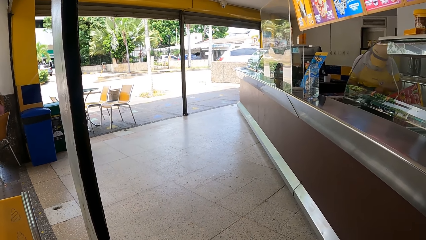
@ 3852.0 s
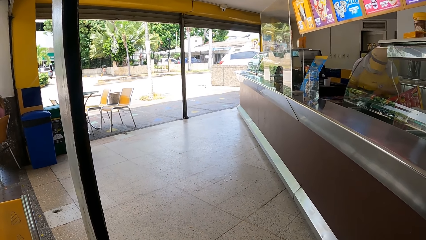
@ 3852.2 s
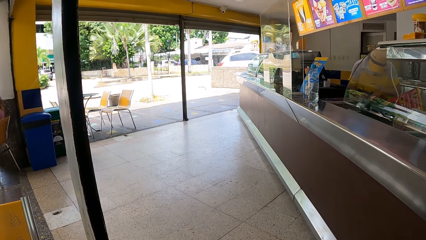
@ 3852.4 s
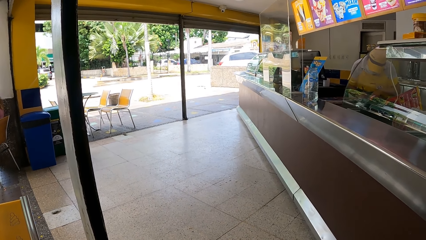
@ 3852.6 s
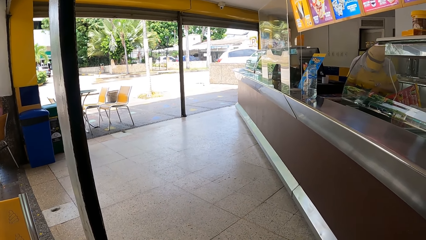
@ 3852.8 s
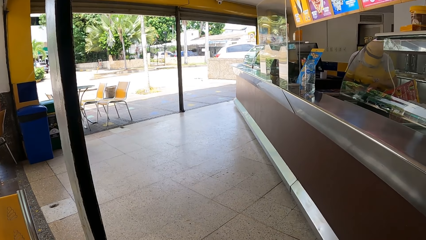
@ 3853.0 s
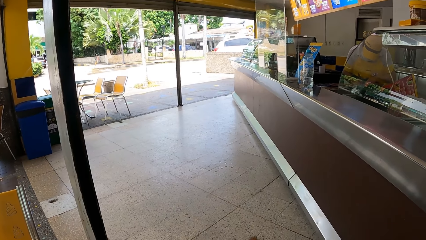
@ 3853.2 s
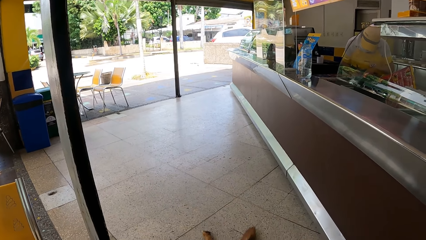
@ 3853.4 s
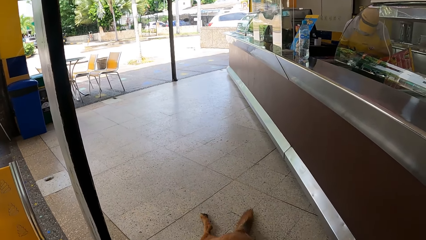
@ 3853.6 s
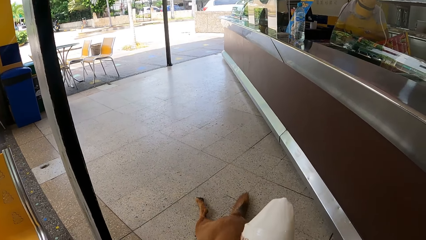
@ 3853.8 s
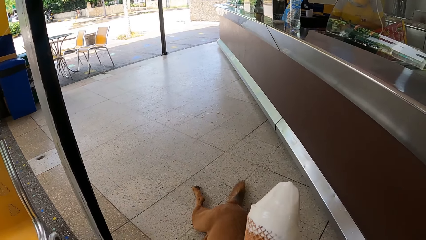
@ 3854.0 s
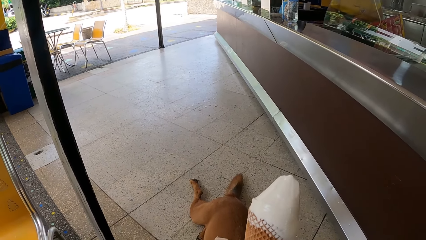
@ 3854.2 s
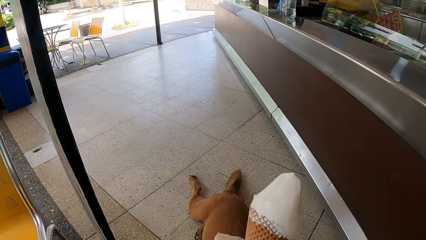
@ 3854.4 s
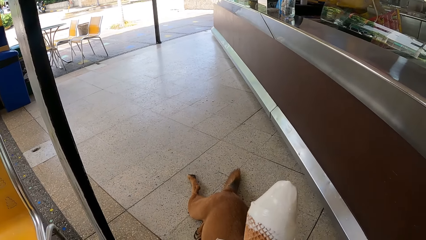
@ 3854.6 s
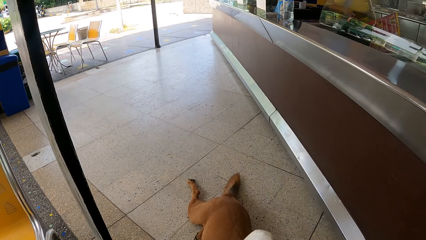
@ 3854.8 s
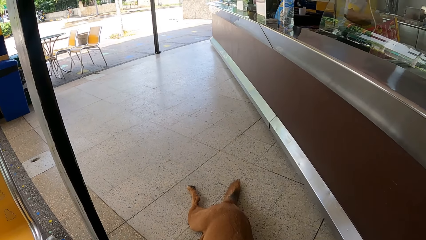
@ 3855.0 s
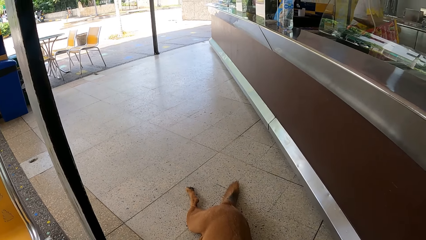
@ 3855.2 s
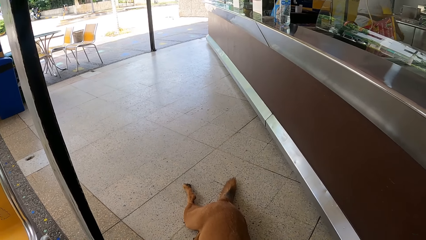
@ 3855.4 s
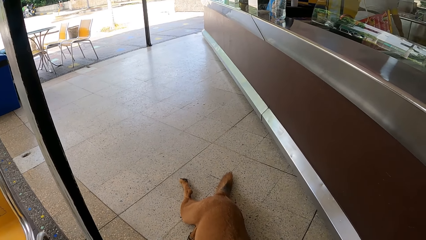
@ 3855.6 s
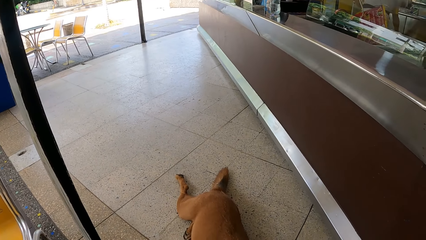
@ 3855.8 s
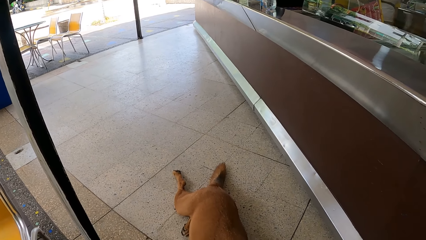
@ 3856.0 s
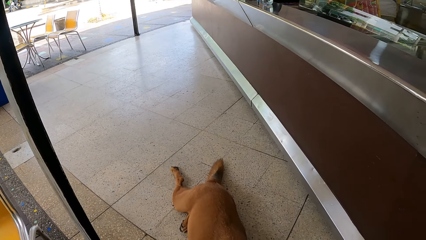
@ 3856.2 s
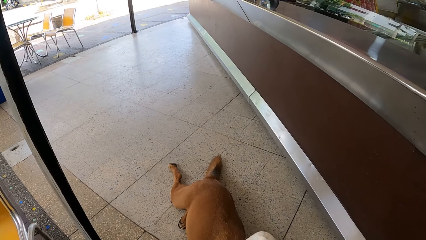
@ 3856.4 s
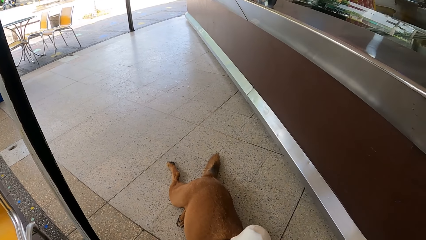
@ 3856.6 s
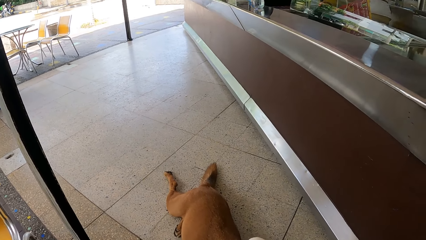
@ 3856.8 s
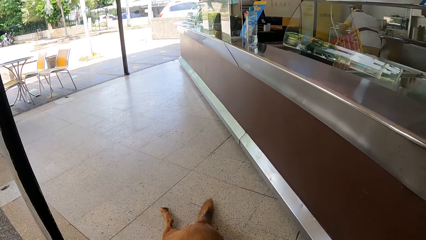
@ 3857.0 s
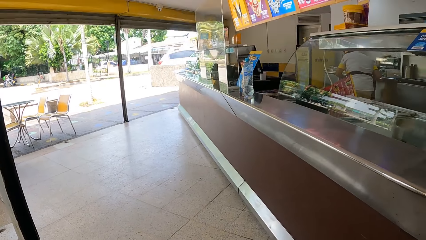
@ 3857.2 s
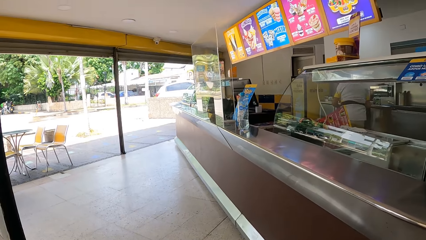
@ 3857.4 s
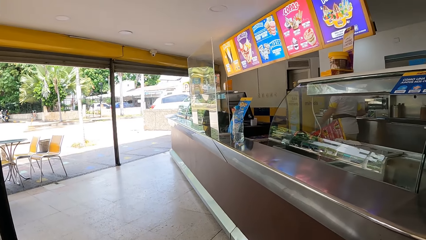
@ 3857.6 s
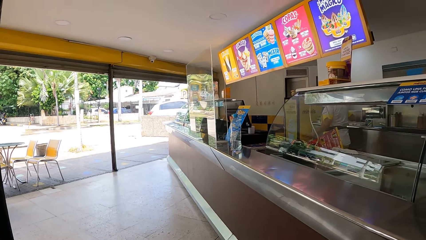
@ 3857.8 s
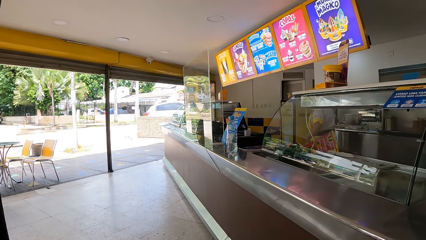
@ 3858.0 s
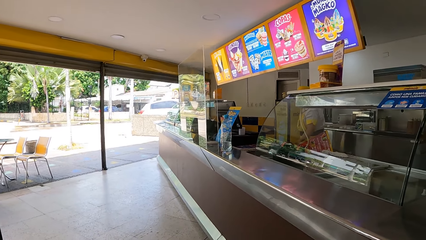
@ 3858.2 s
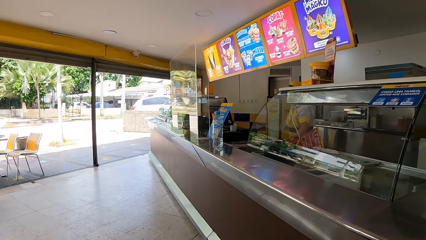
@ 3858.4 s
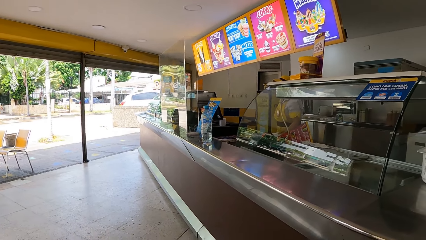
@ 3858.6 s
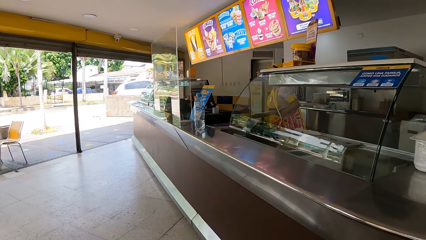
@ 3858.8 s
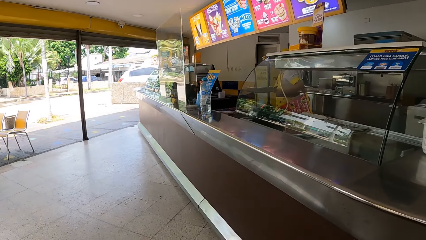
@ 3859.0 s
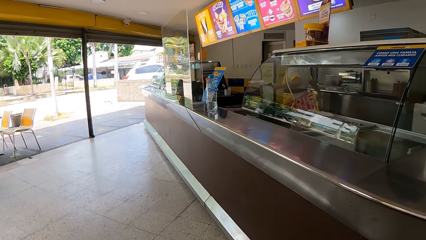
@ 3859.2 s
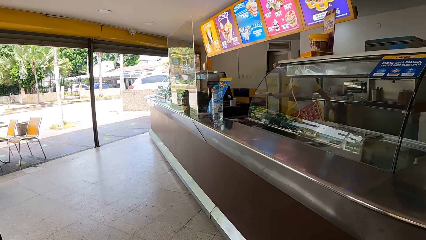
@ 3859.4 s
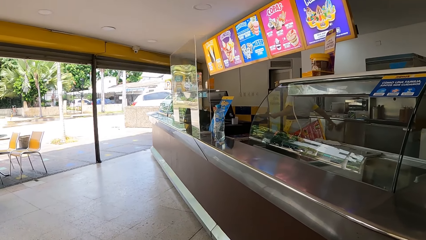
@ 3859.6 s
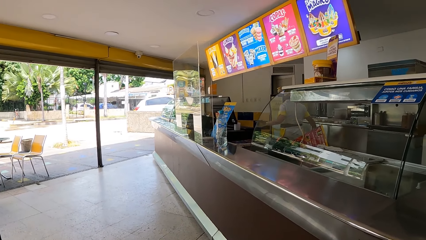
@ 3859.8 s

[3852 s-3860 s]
The camera wearer holds an ice cream.

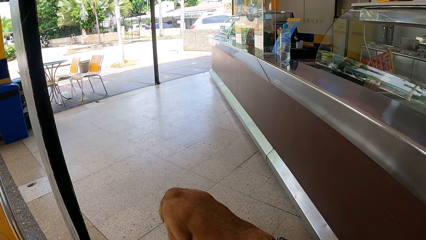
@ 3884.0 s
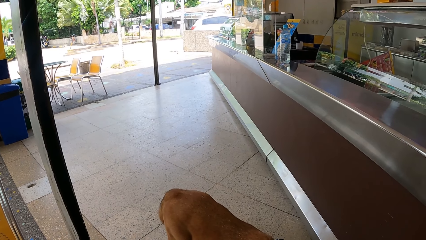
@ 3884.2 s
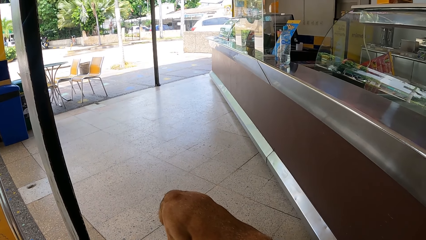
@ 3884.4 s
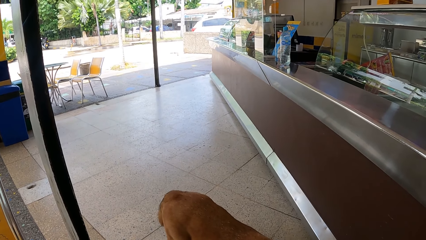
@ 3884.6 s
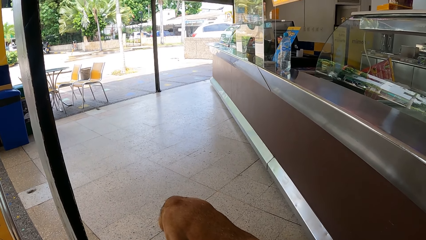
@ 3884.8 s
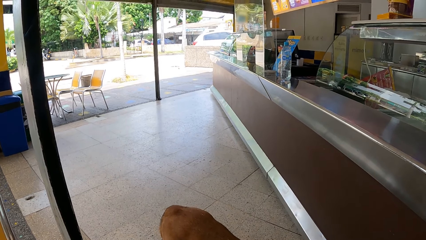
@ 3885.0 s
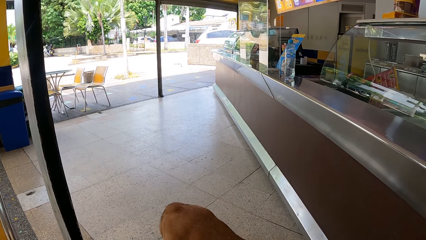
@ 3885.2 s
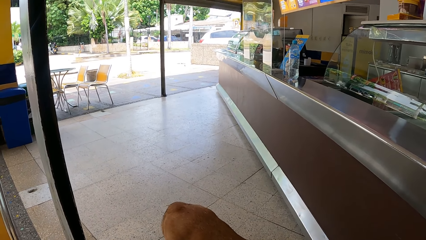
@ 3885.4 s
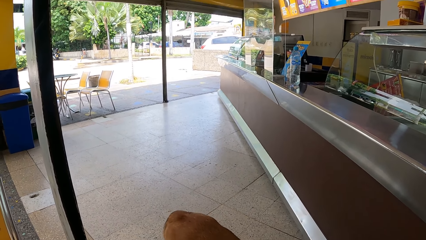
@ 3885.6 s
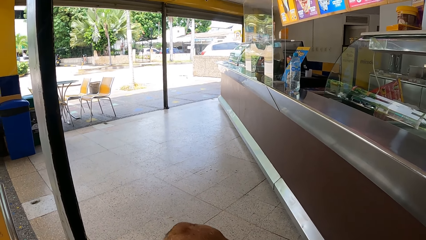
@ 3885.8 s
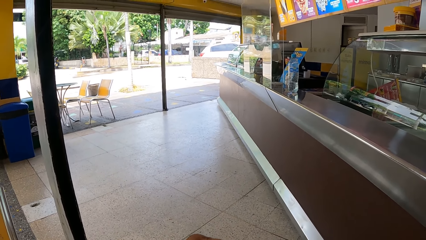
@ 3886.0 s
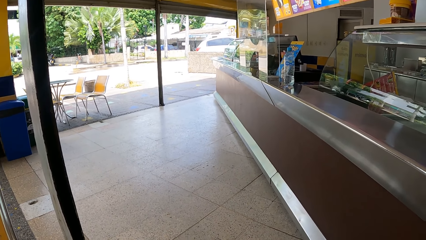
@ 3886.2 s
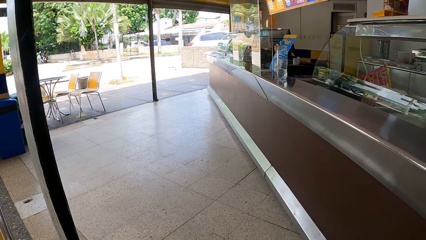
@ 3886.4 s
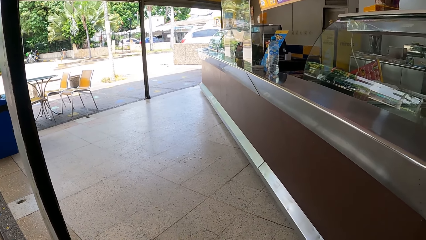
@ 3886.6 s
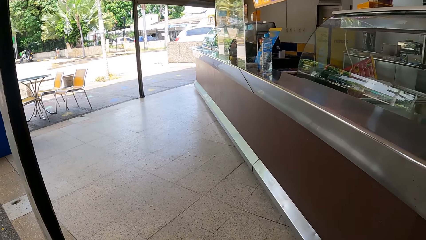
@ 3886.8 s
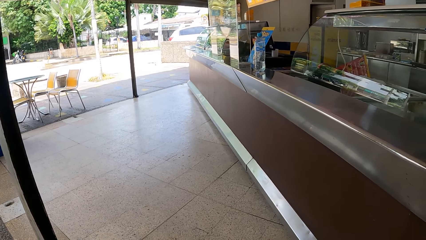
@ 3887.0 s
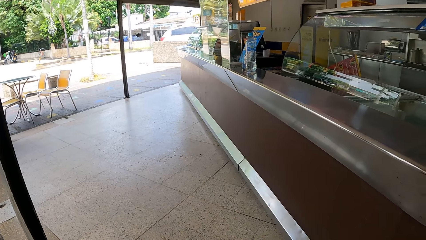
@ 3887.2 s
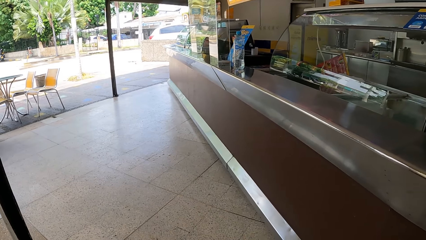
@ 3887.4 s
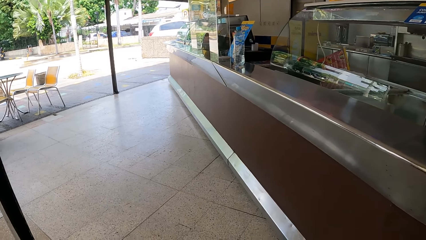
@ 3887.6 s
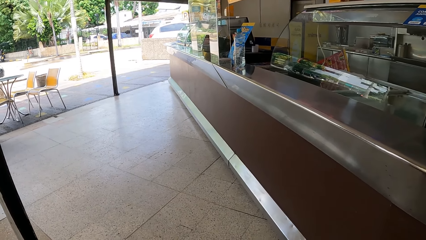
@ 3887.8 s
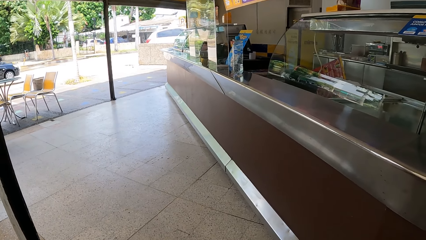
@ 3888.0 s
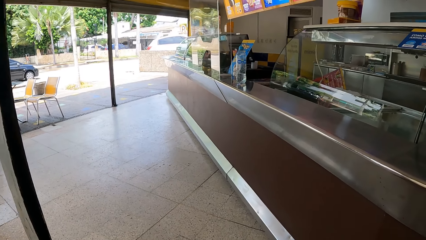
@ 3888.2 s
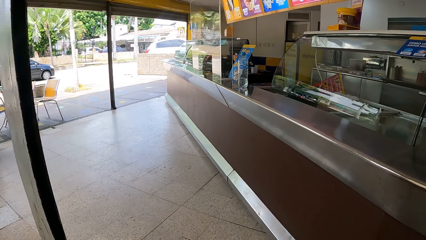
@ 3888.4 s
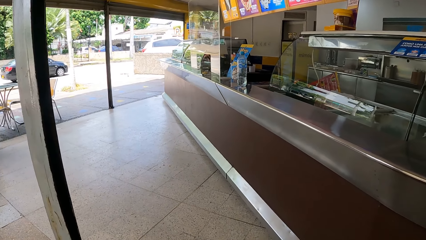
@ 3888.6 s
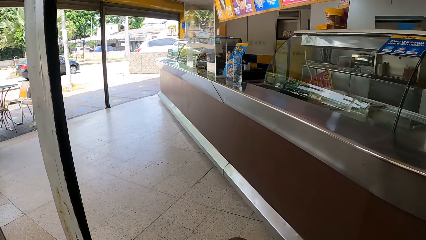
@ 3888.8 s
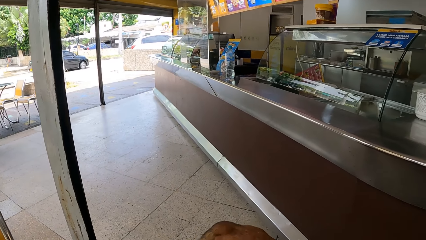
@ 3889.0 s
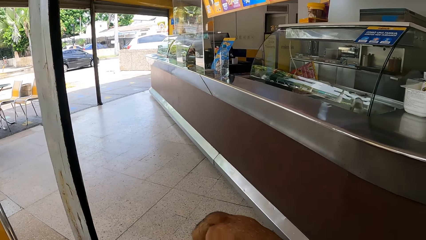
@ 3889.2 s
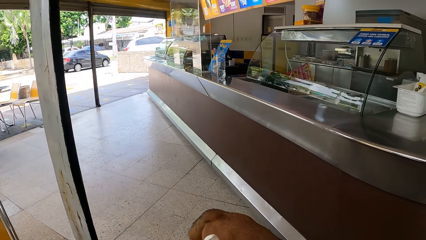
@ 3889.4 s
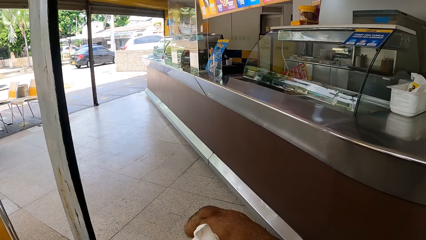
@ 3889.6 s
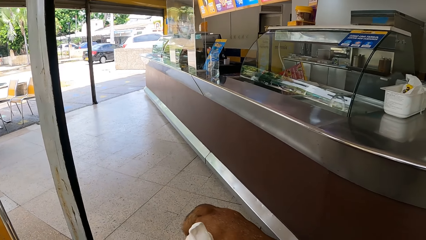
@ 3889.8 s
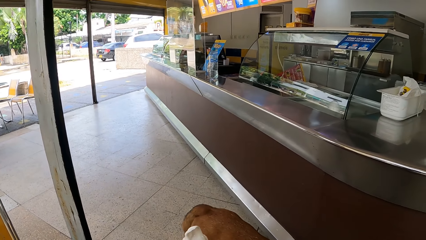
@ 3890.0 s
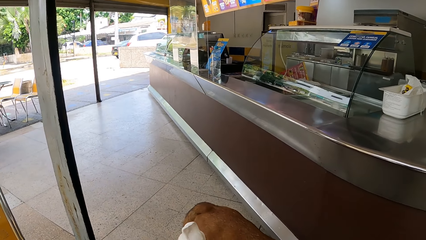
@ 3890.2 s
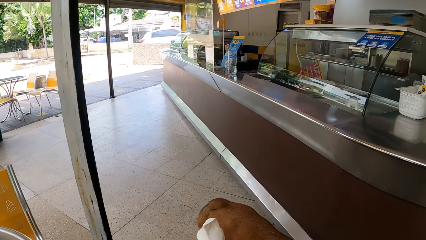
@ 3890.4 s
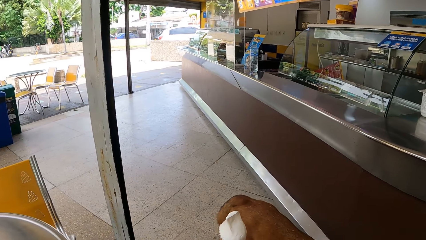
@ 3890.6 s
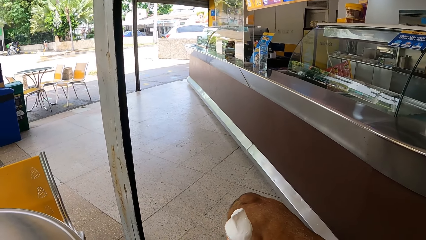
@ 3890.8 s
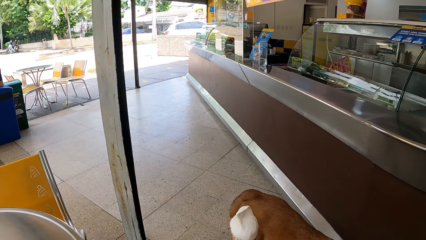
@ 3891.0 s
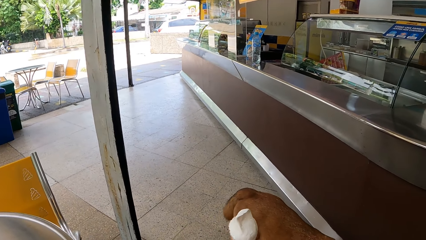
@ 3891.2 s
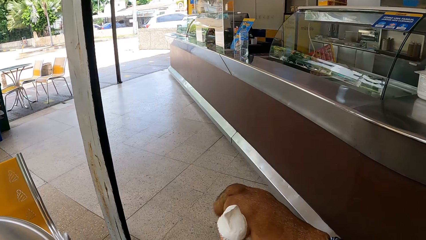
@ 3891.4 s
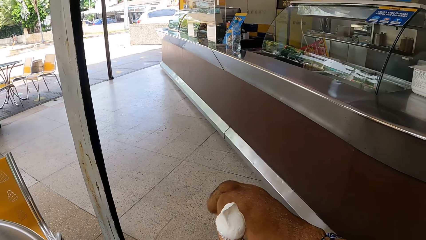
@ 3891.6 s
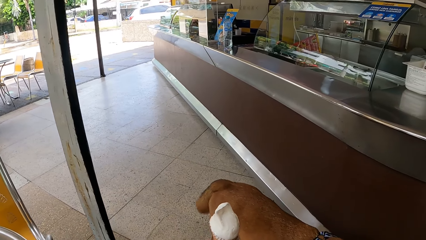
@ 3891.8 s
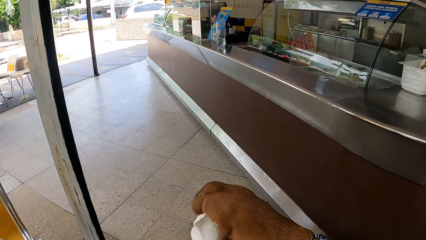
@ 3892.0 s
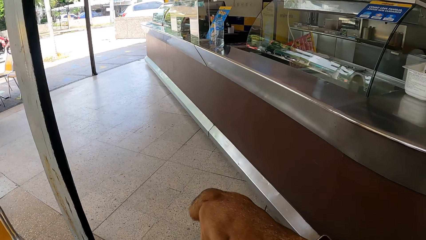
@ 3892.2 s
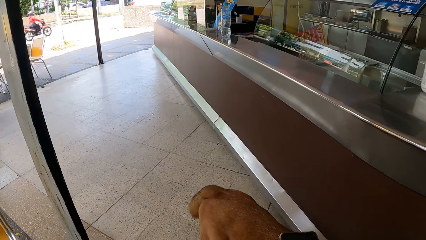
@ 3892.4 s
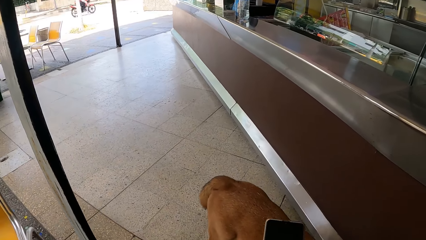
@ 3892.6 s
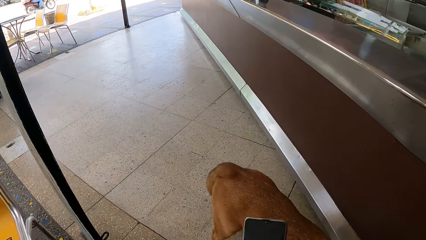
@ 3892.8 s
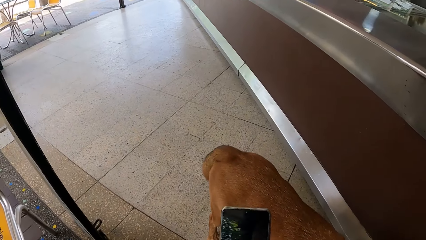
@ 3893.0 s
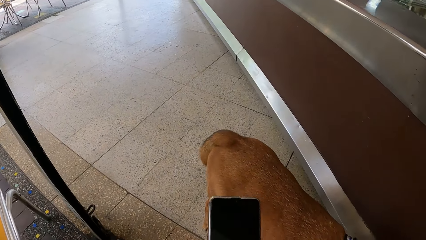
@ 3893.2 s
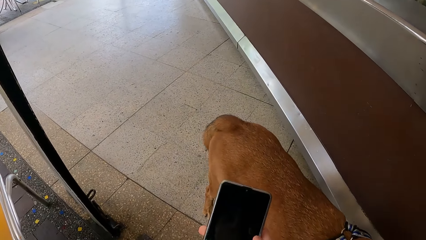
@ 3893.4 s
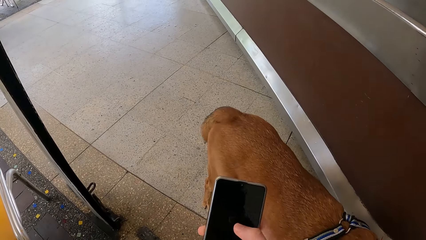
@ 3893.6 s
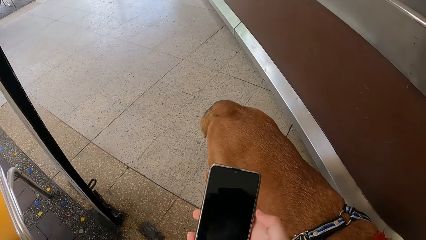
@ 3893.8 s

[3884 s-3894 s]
The camera wearer holds a dog with both hands. They play with the pet.
